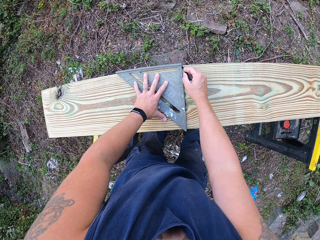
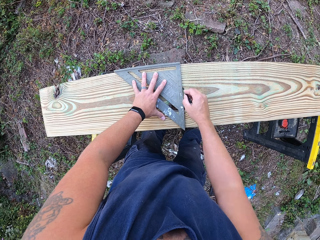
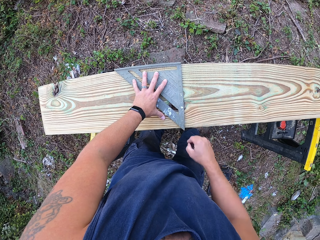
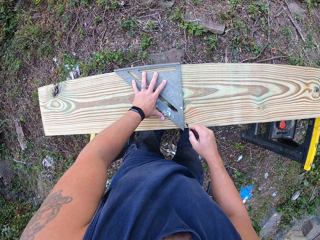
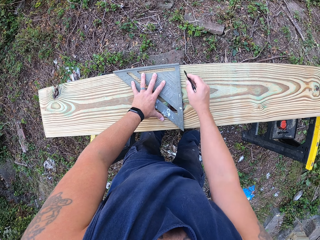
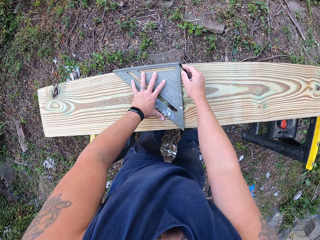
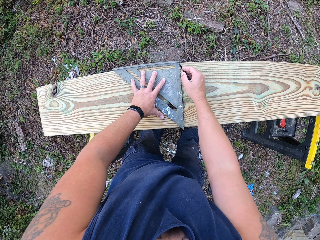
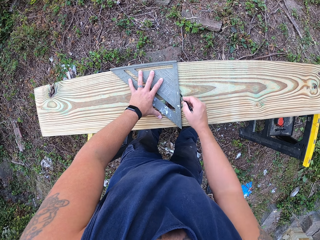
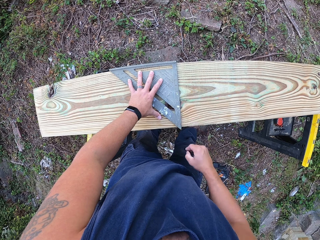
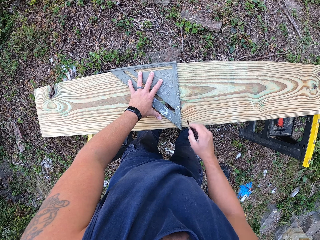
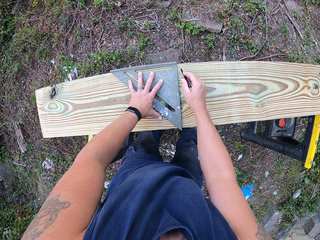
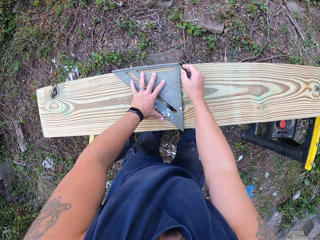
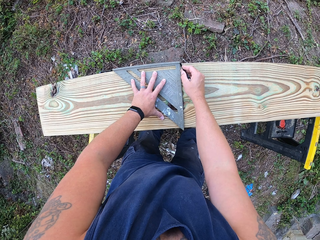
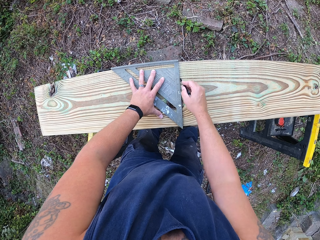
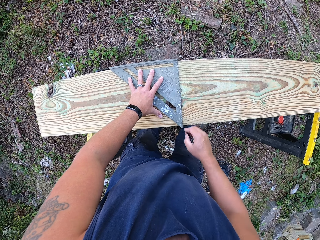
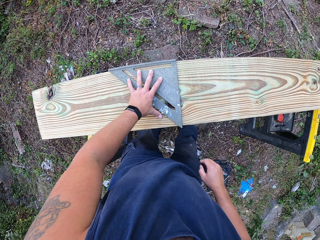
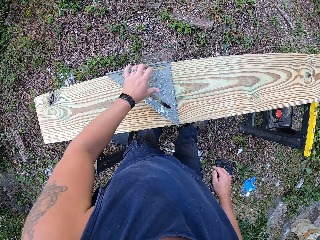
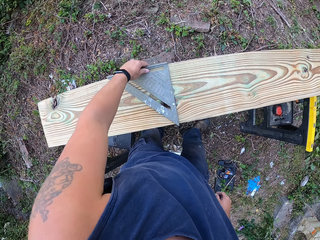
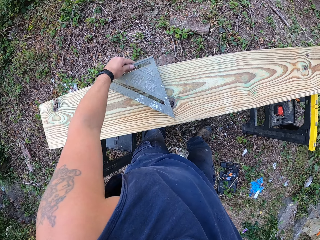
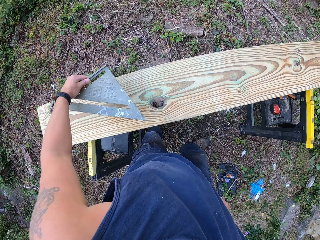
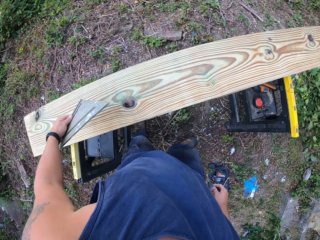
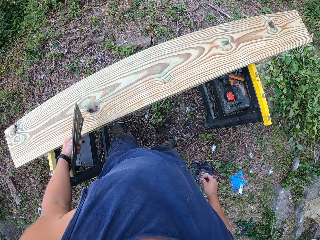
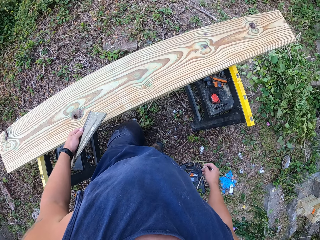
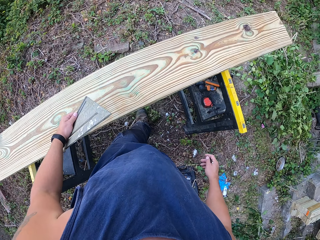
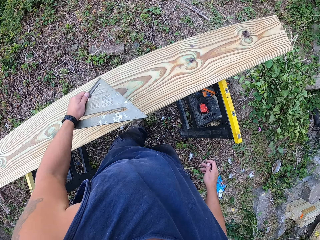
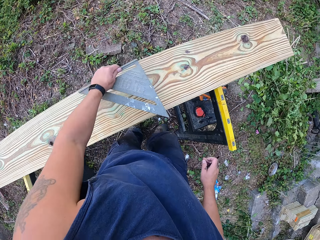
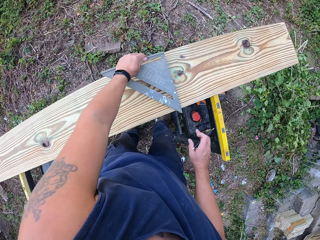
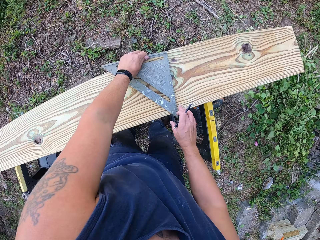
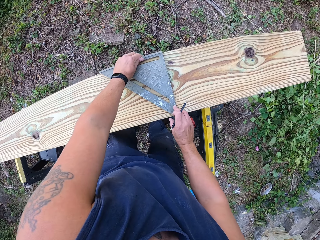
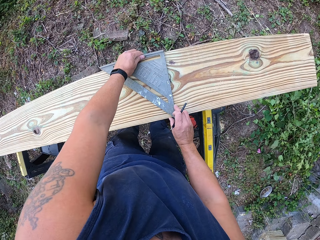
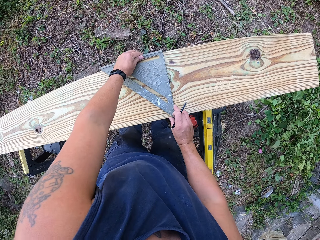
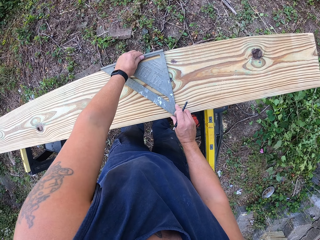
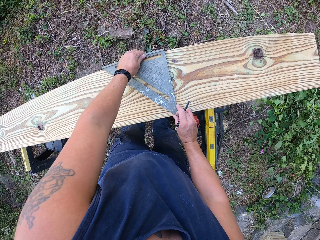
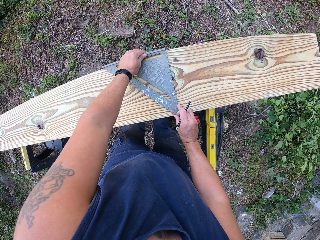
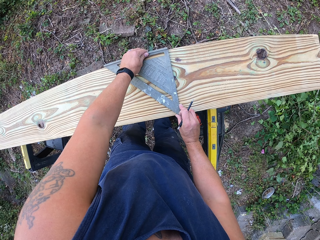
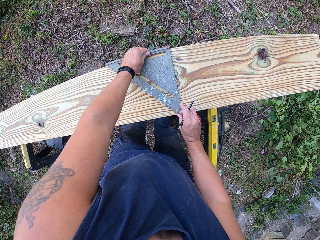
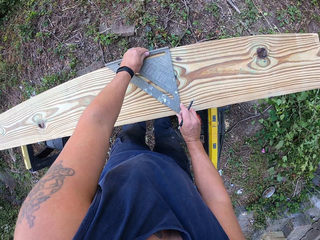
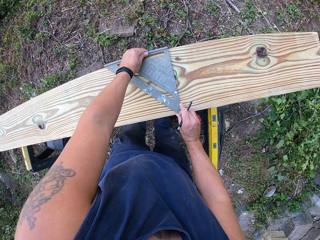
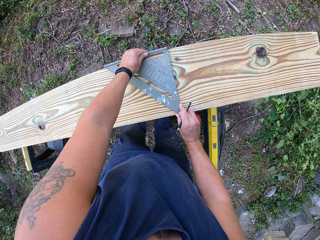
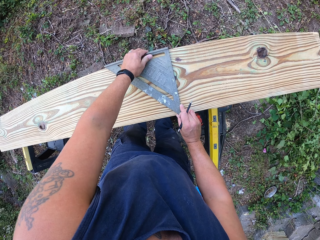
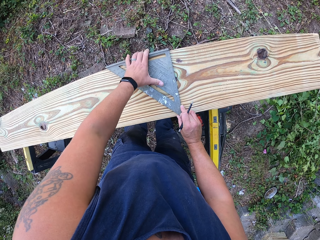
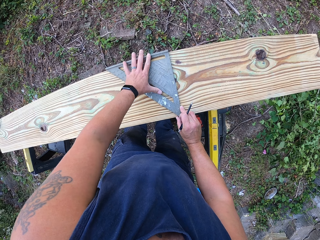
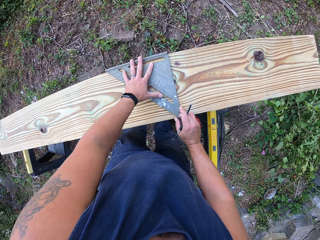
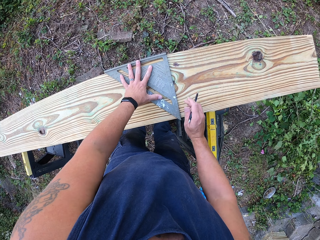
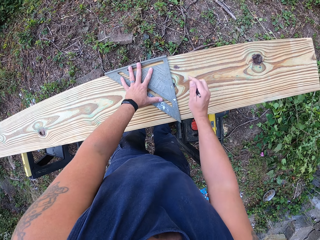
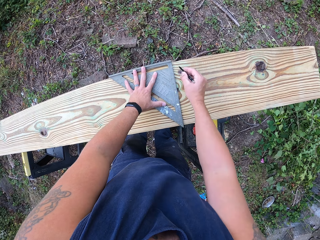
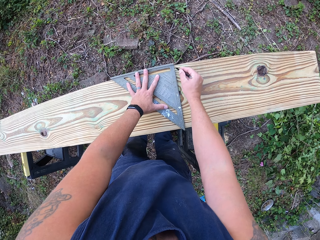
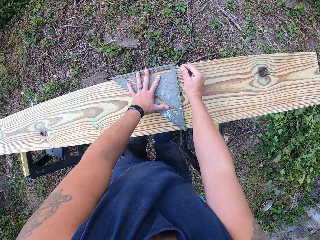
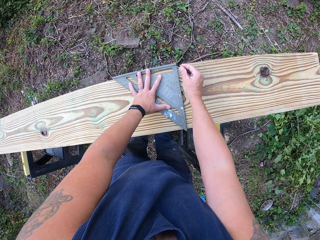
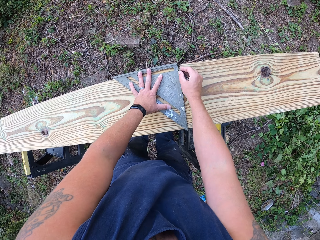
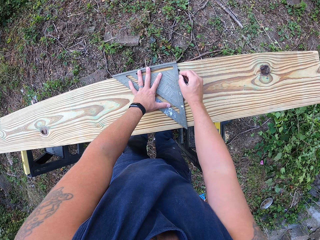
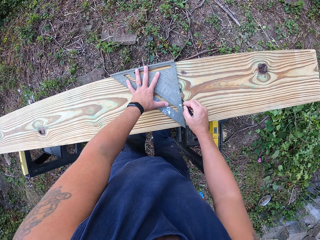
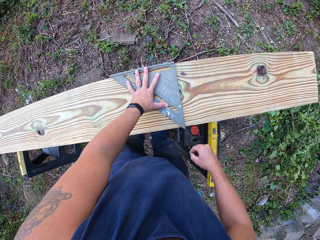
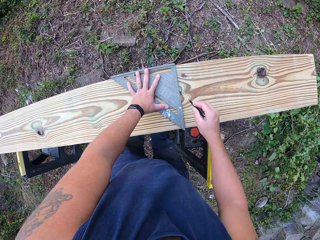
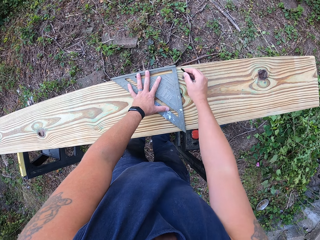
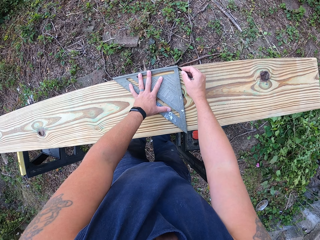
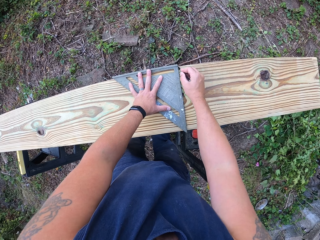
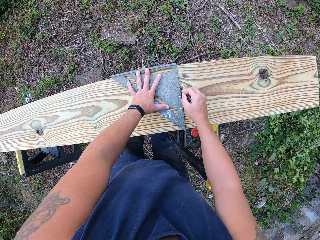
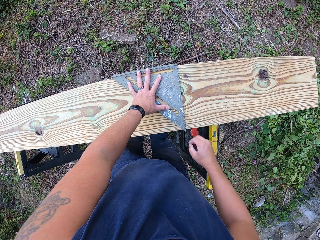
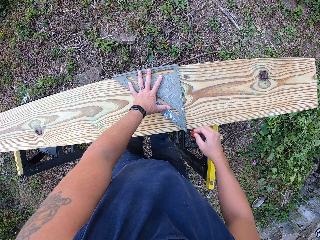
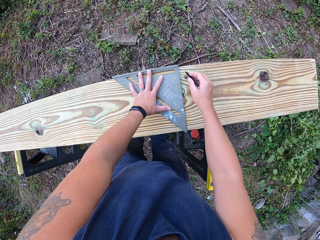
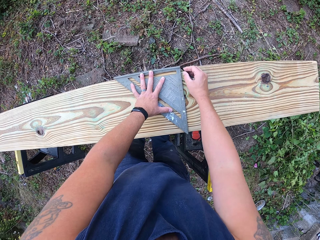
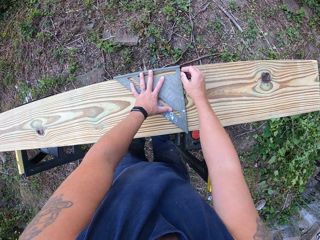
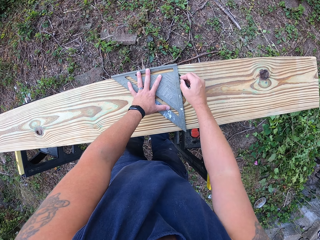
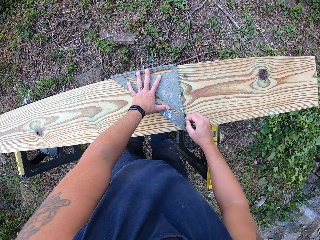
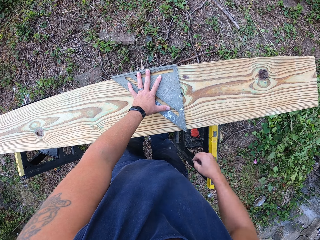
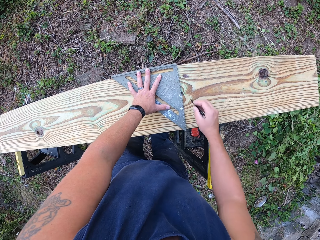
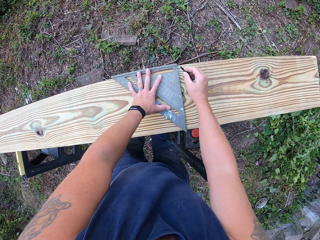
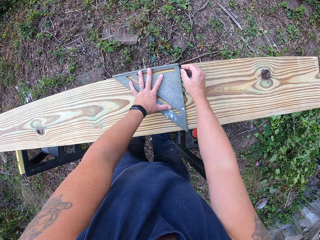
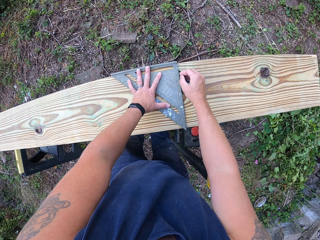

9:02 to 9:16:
The camera wearer lifts the set square from the third plank of wood with his left hand. He moves beside the stand. He places the set square on the third plank of wood with his left hand. He adjusts the set square on the third plank of wood with both of his hands. He draws another line on the third plank of wood with the pencil in his right hand and the set square in his left hand.

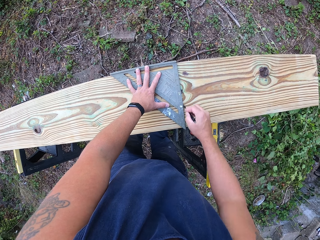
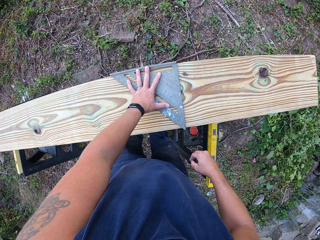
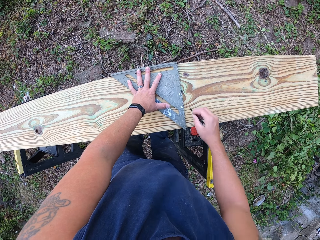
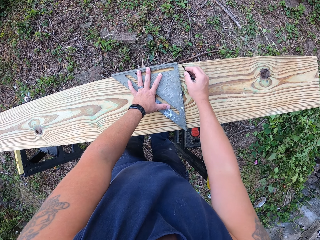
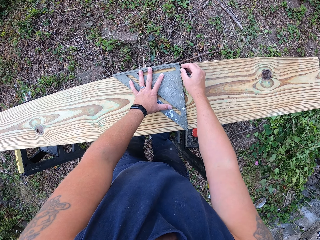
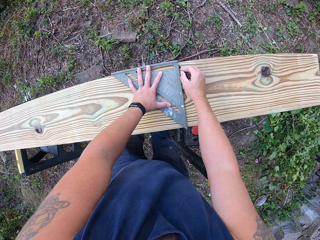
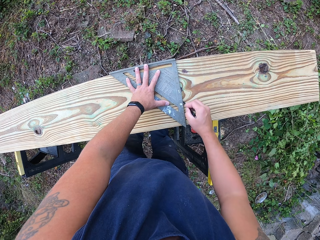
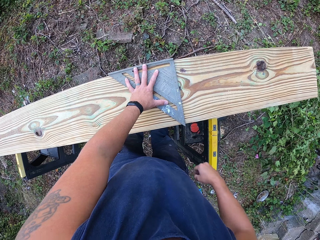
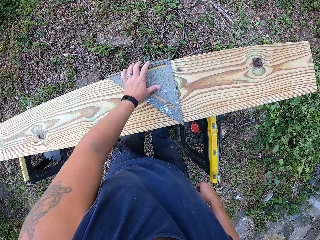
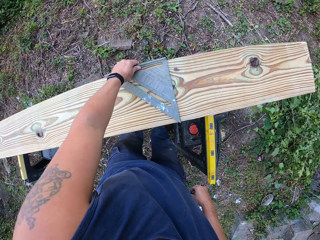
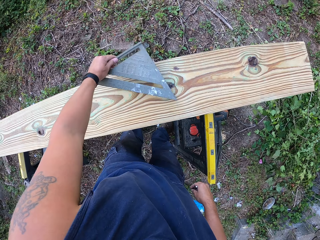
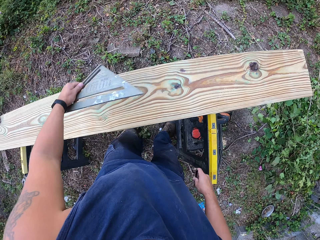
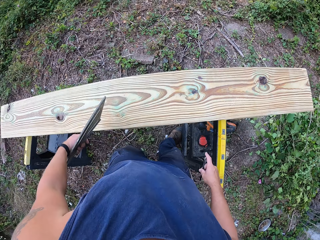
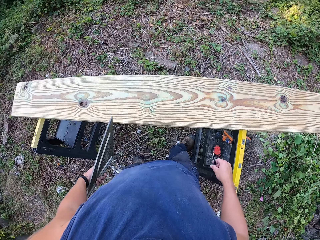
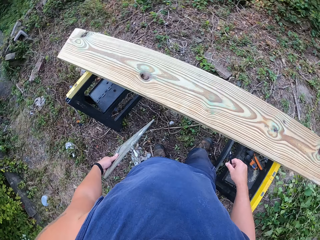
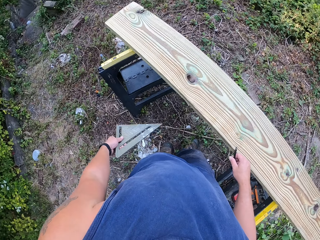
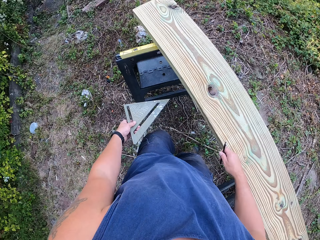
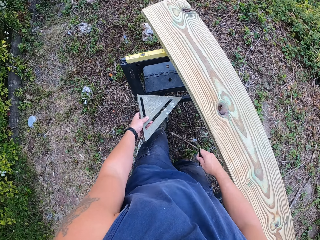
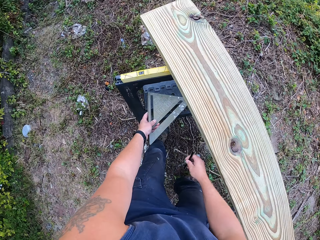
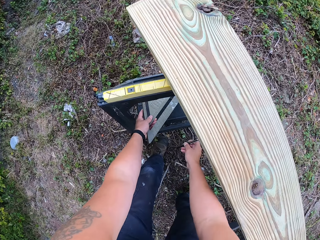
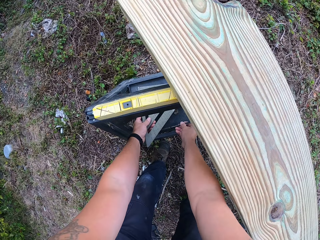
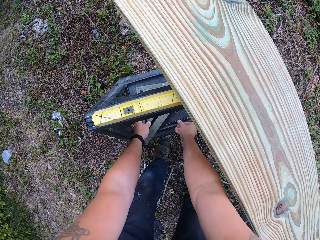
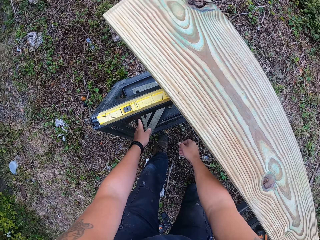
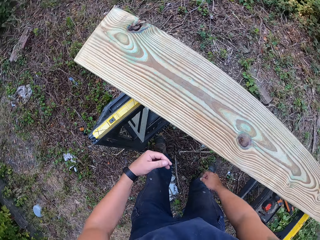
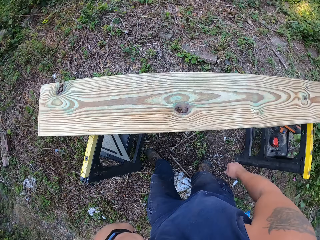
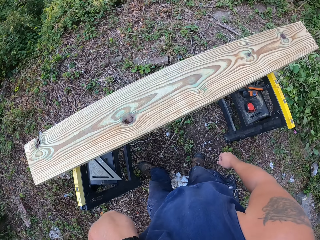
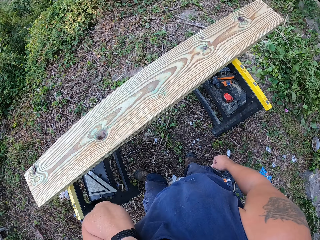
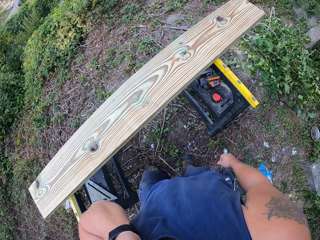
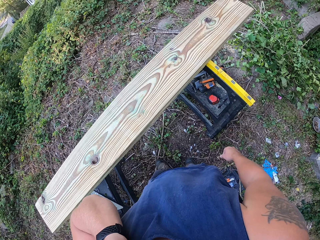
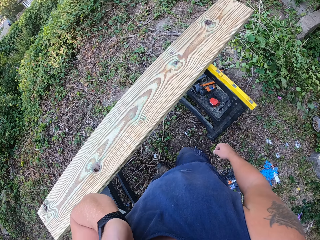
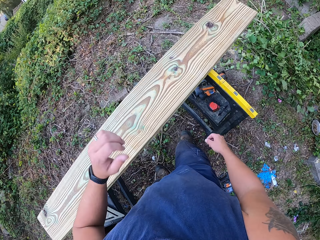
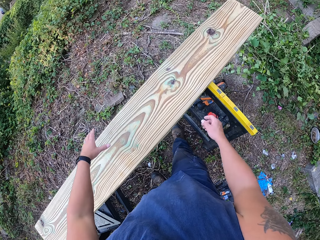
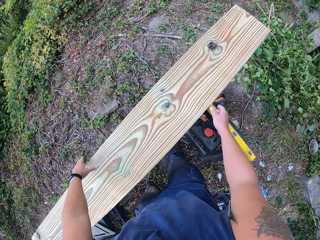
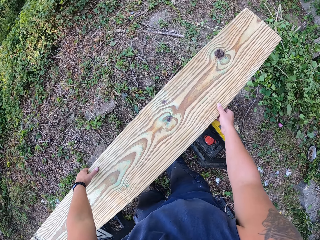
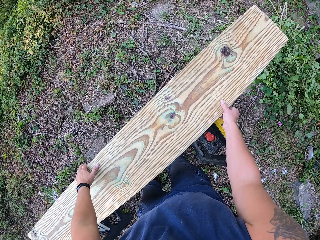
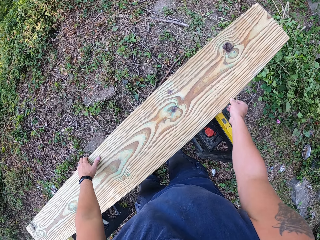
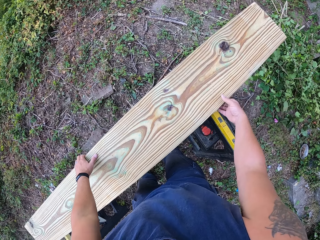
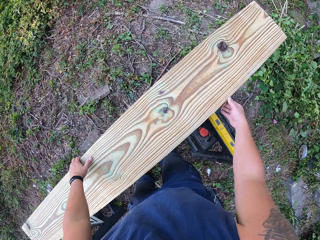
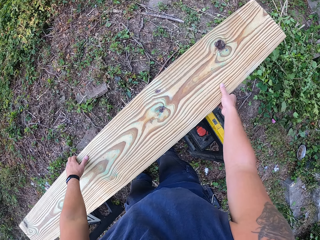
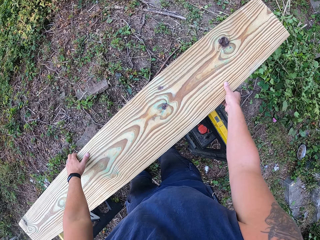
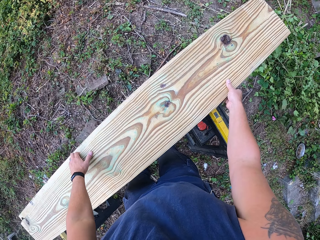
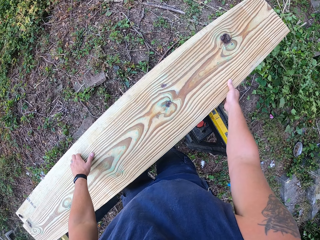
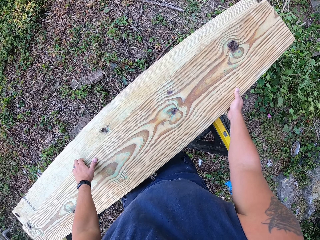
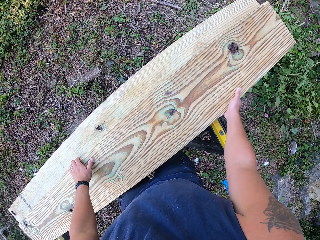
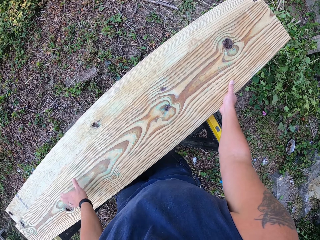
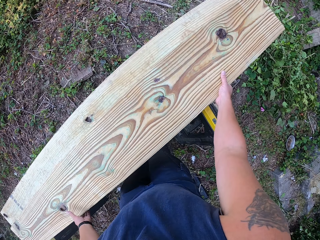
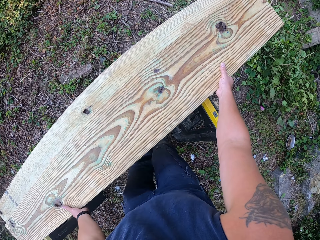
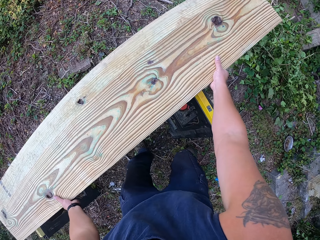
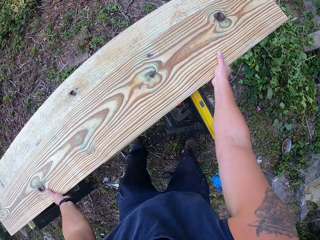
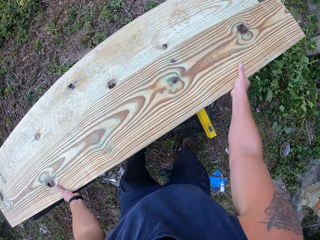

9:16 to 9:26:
The camera wearer removes the set square from the wood with his left hand. He holds the speed square. He holds the pencil in his right hand. He drops the set square on a step on the lift with his left hand. He drops the pencil beside the set square on the step on the lift with his right hand. He touches his face with his left hand. He moves the wood on another wood on the lift with both hands. He holds the wood on the other one on the lift with both hands.
